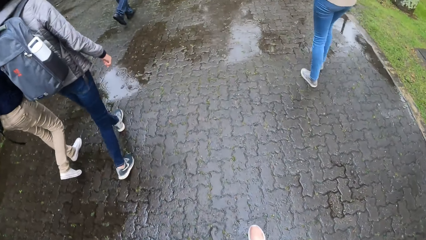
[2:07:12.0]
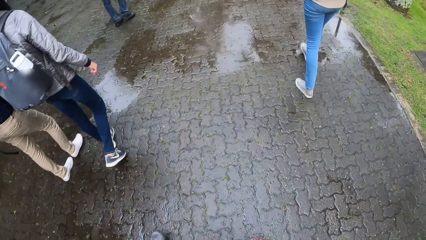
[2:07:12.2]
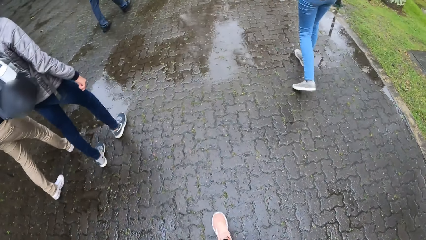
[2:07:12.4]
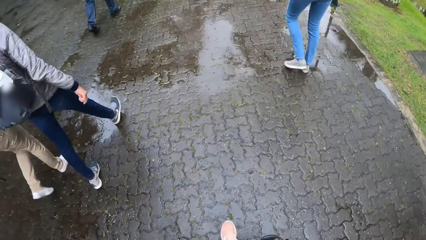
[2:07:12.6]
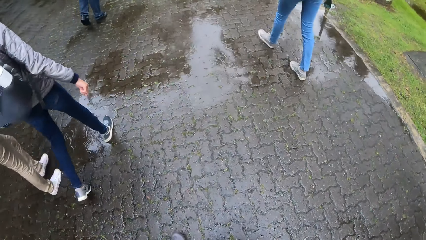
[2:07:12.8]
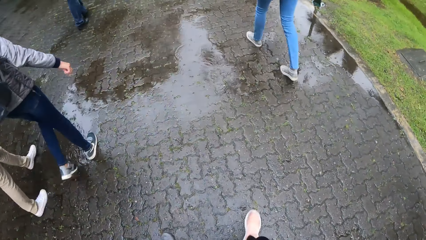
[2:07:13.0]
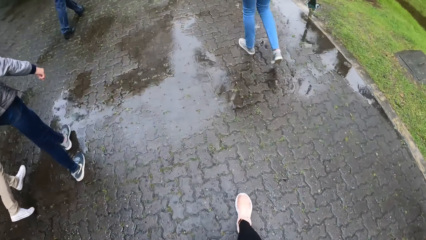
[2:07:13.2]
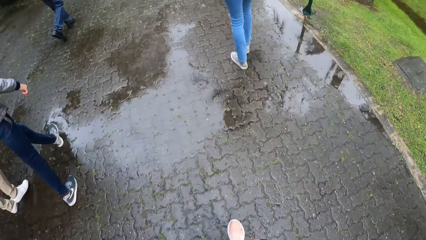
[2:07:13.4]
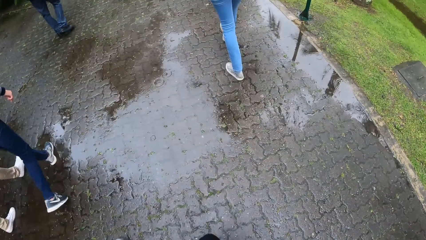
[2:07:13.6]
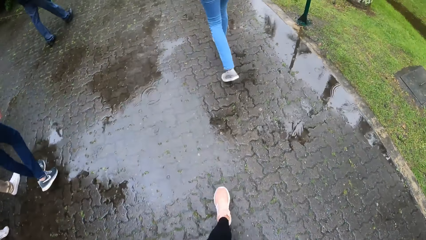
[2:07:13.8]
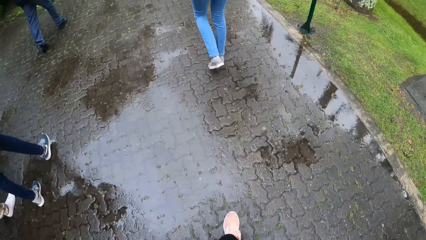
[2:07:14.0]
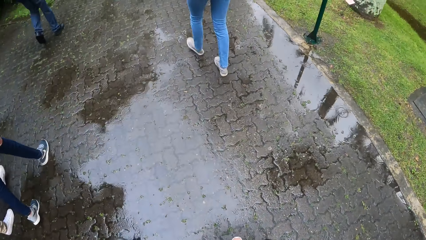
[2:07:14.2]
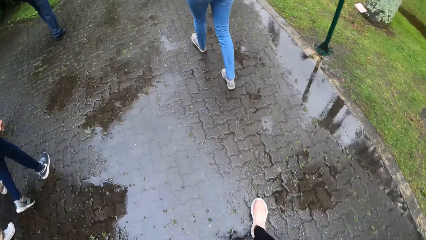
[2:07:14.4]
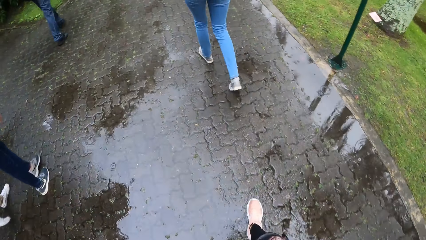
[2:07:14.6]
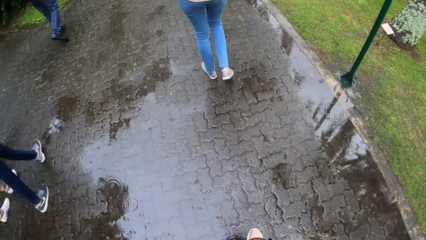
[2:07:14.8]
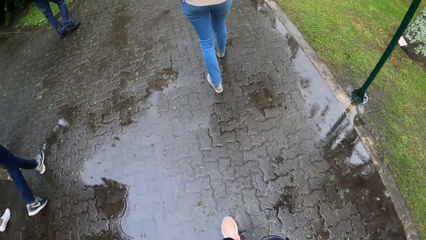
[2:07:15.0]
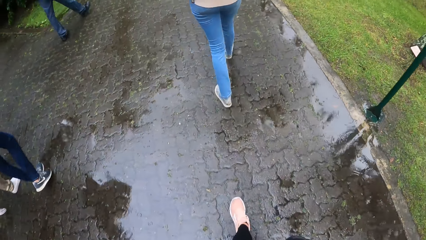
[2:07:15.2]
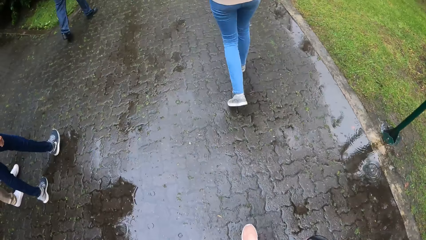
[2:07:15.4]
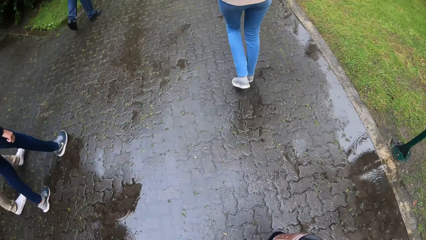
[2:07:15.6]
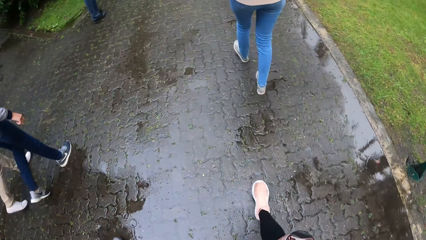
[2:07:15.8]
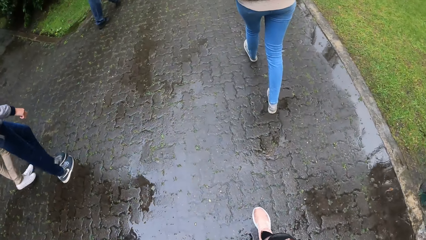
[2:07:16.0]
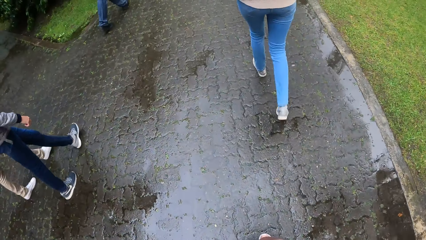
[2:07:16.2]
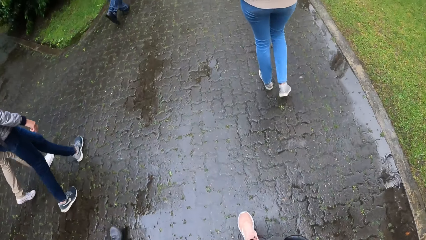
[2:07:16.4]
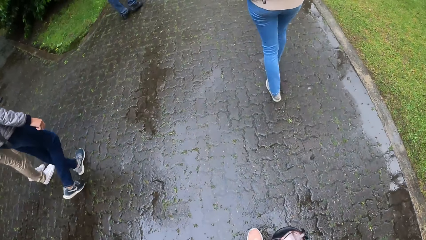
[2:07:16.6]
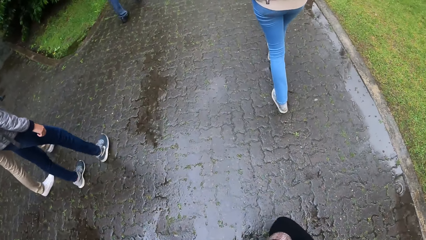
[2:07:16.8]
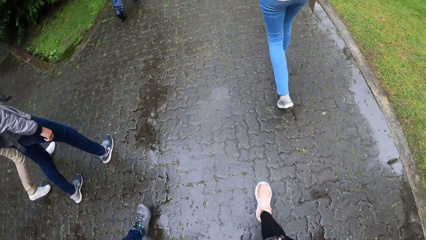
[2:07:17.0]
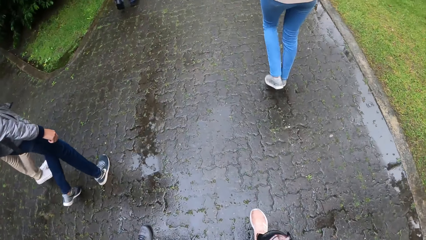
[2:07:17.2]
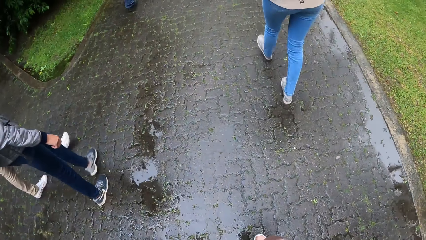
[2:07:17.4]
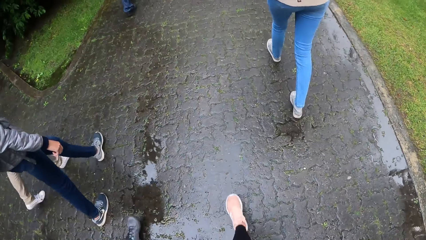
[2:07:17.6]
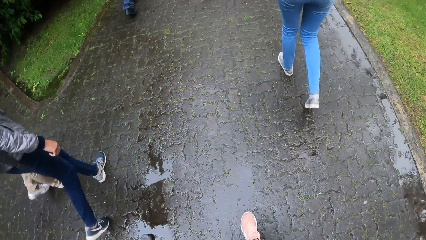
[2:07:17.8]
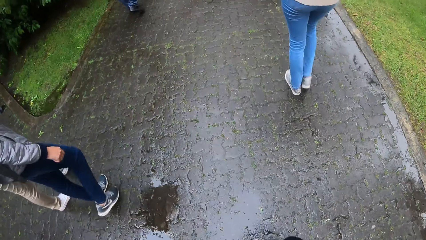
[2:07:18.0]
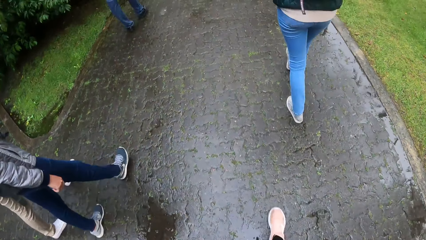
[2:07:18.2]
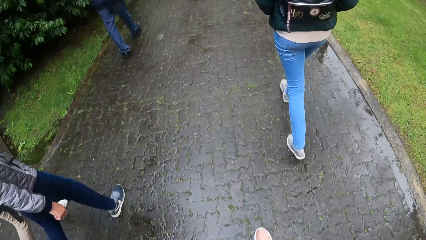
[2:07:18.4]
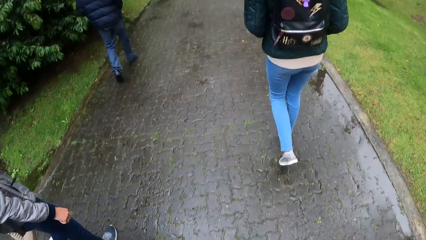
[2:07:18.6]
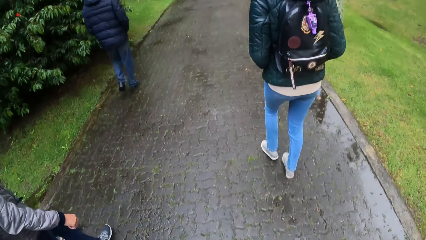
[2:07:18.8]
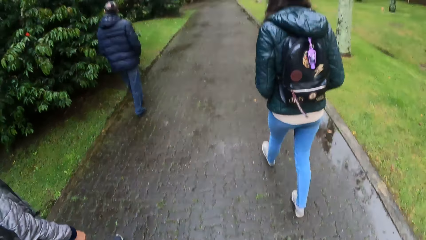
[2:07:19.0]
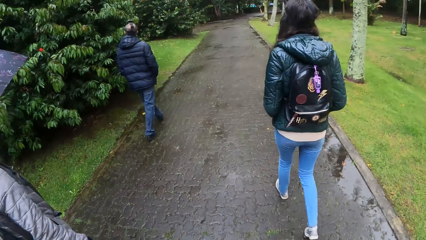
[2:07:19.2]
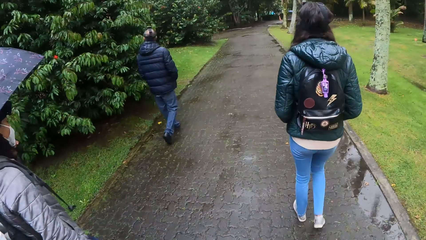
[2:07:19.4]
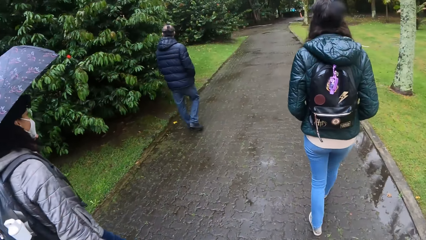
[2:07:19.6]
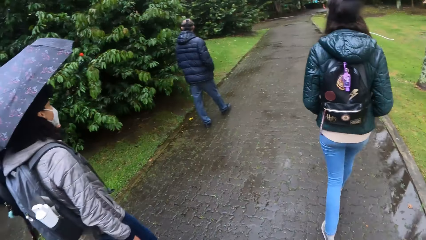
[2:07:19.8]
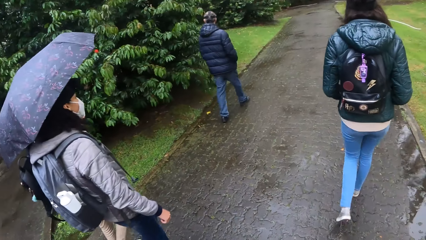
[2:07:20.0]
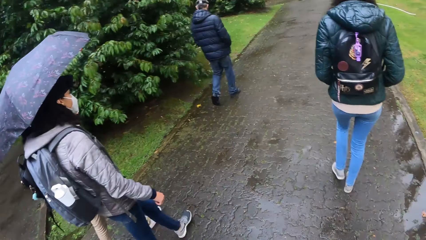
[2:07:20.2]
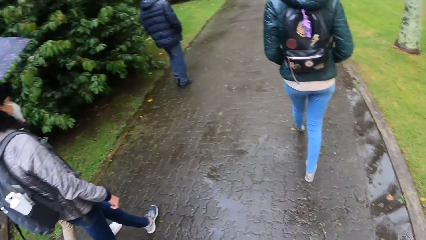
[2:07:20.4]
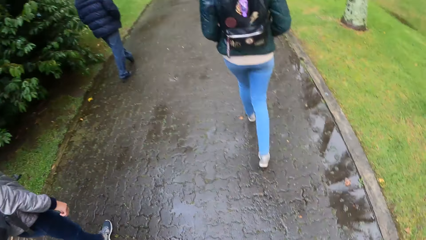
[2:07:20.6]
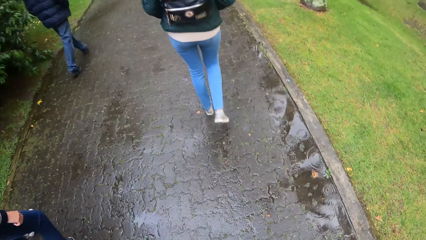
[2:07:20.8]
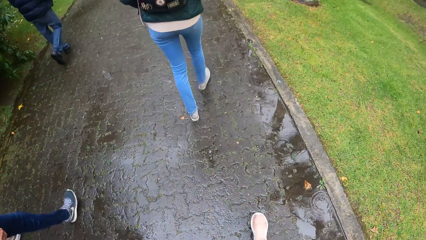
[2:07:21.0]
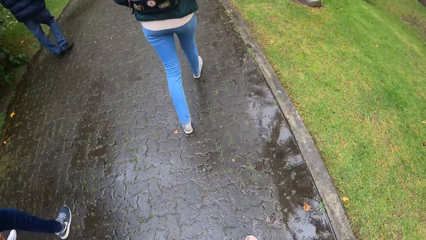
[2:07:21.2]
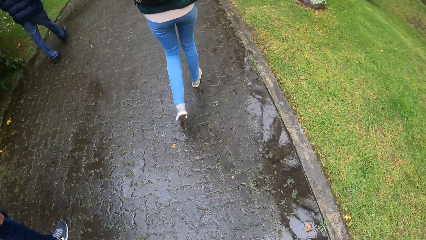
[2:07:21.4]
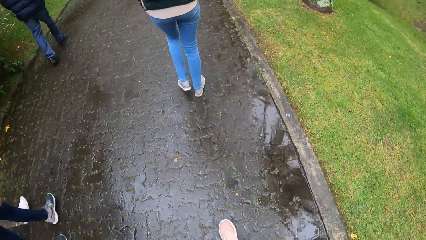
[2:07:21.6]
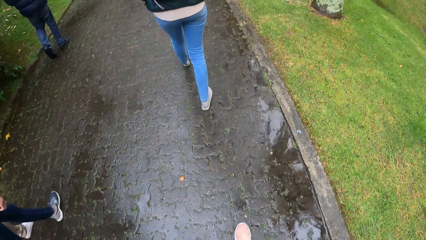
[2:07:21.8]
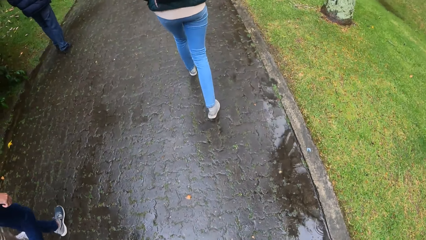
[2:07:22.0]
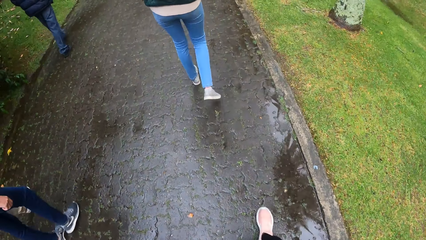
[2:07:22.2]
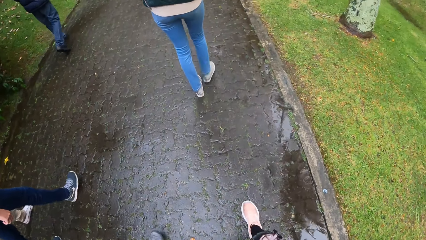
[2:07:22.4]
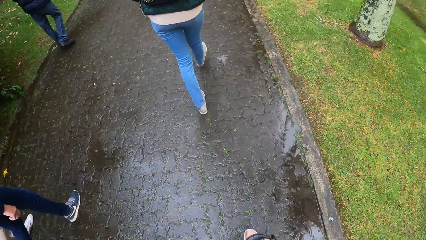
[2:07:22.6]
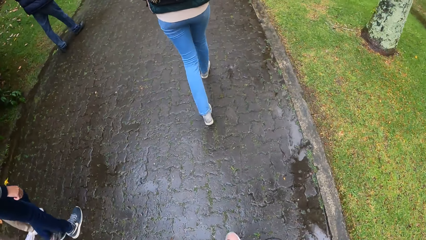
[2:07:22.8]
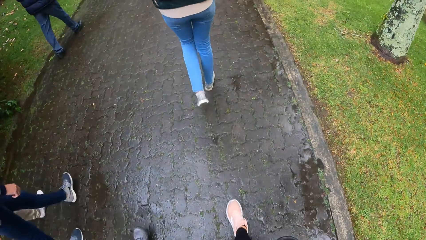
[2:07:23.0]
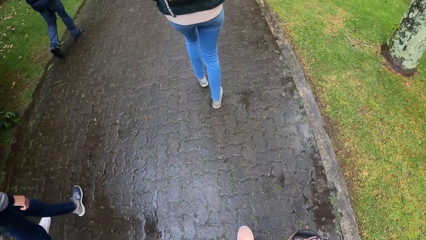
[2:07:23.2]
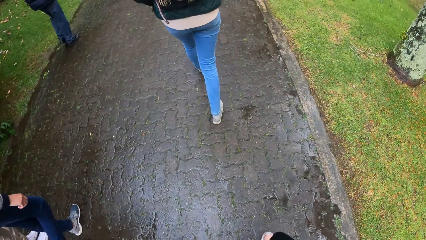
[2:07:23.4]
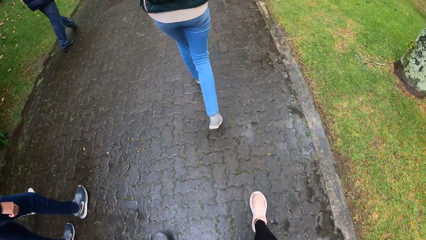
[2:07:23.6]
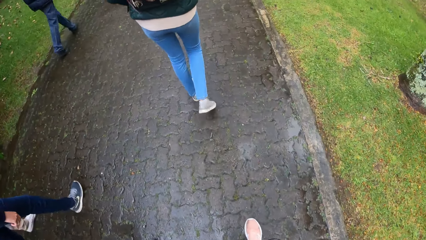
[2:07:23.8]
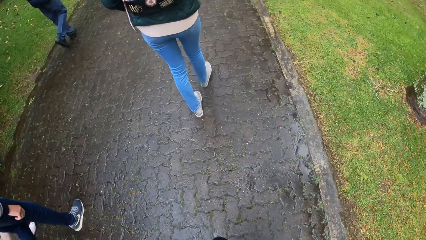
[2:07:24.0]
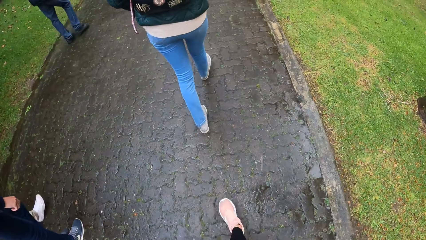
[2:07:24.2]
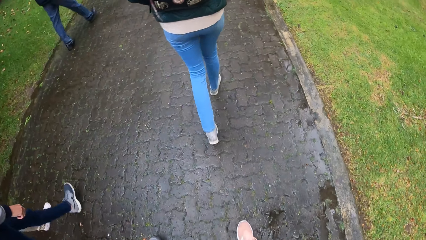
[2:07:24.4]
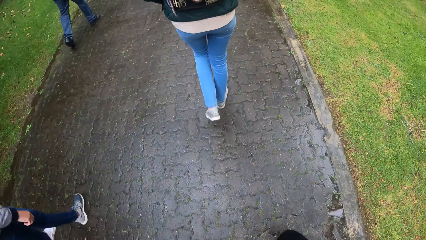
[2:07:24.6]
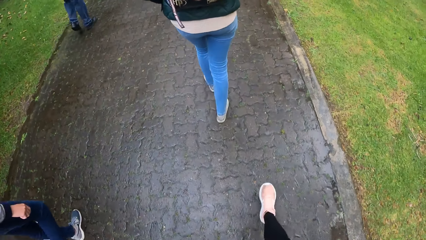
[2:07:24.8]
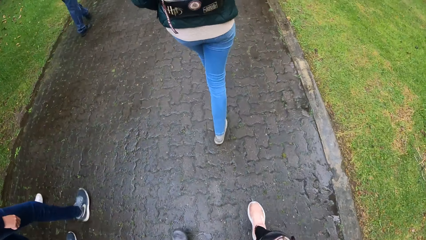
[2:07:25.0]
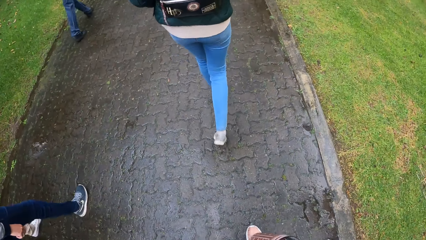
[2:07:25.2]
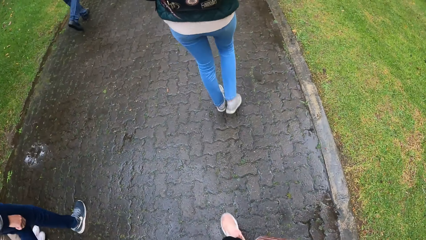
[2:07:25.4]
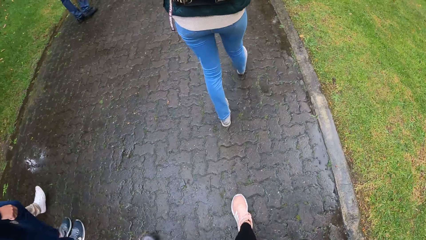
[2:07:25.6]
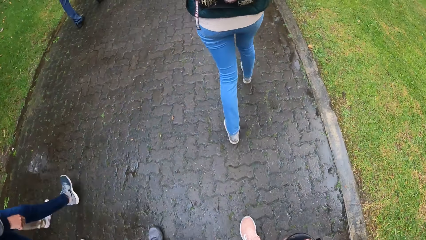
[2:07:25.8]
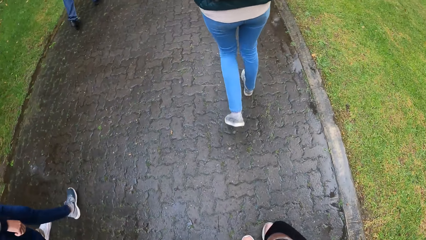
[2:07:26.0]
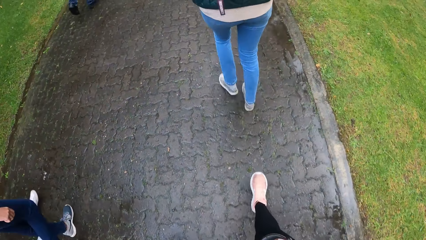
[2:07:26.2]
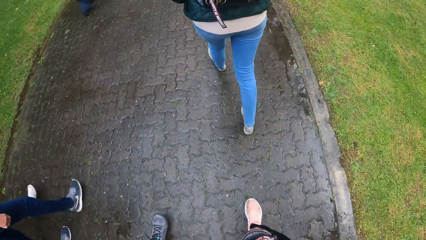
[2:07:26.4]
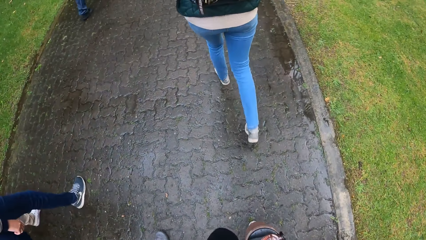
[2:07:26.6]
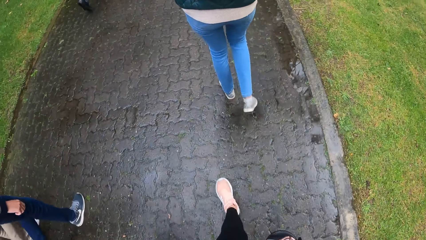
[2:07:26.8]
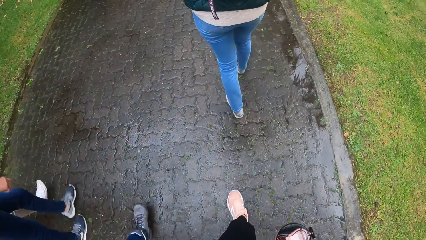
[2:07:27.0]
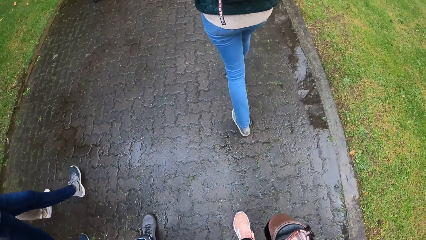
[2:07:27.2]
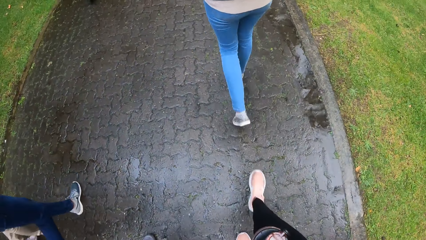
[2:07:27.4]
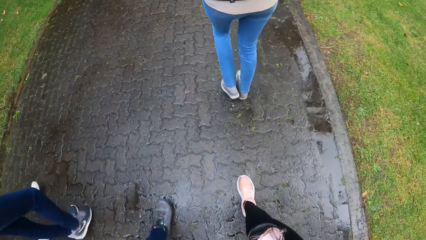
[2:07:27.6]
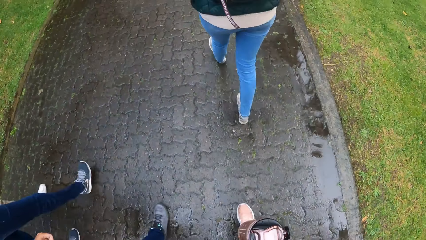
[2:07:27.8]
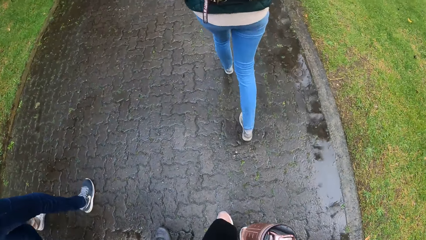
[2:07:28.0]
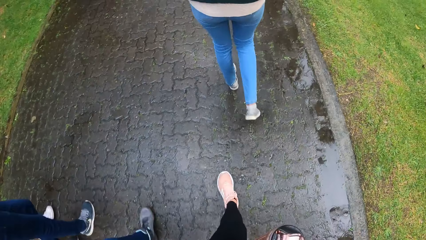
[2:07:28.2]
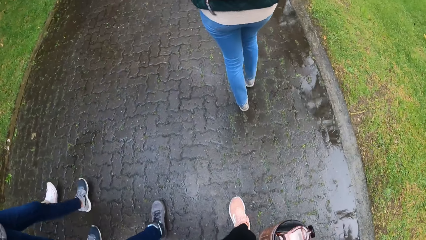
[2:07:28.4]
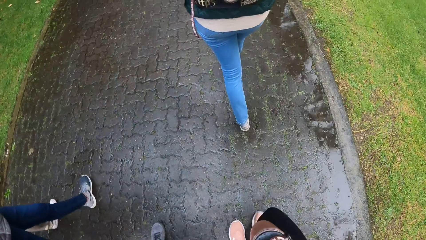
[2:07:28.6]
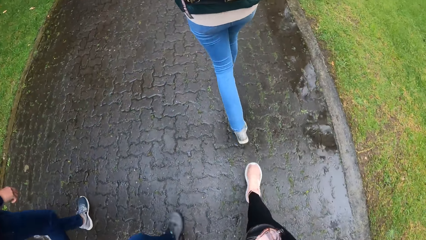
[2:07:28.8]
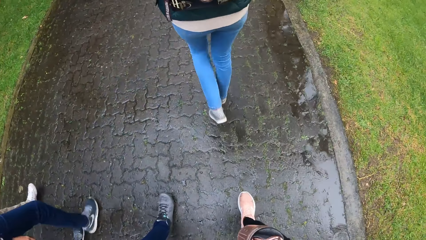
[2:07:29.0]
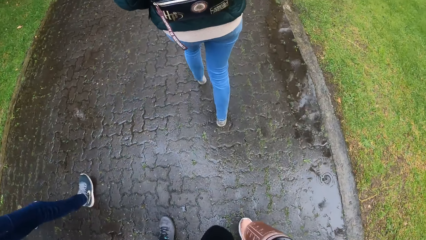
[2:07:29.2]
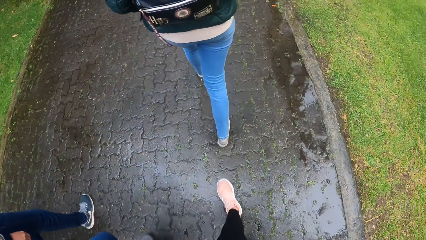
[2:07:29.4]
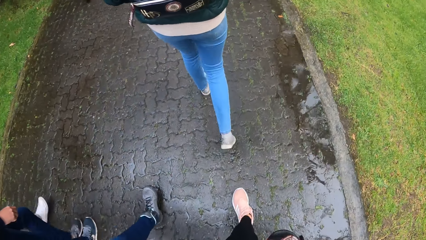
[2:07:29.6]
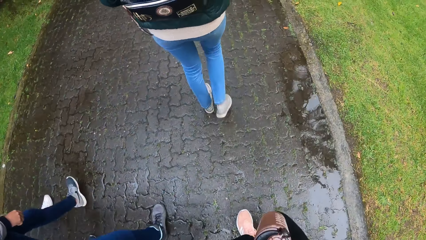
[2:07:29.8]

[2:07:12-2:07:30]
The camera wearer walks forward. They look in front. They look down.
